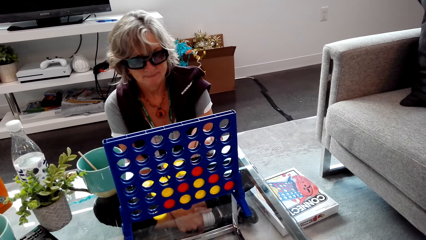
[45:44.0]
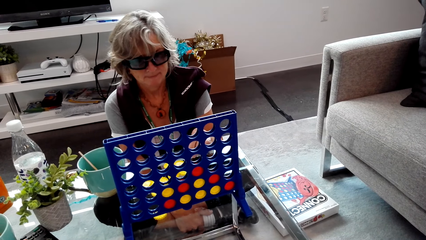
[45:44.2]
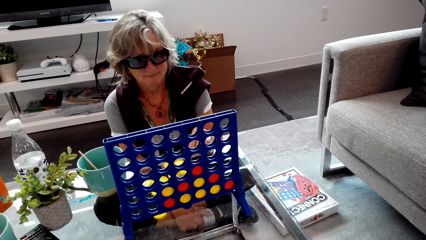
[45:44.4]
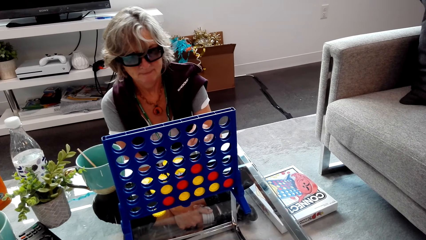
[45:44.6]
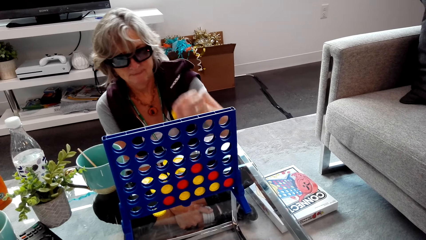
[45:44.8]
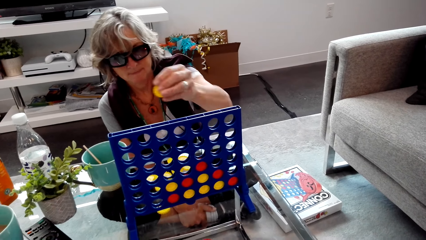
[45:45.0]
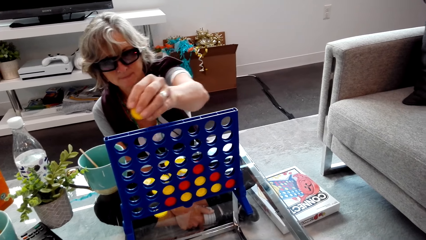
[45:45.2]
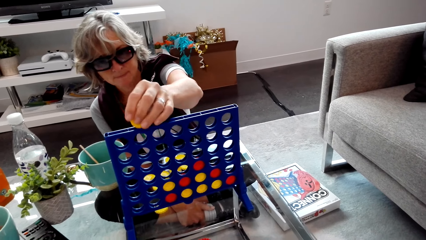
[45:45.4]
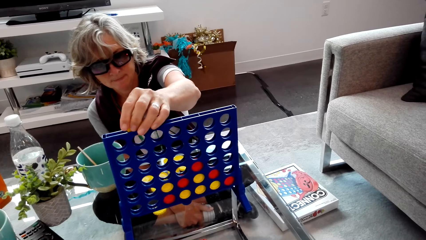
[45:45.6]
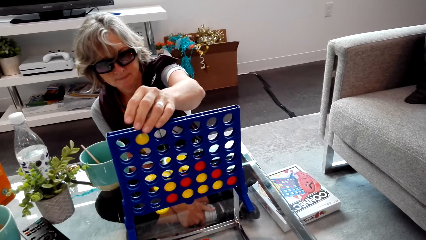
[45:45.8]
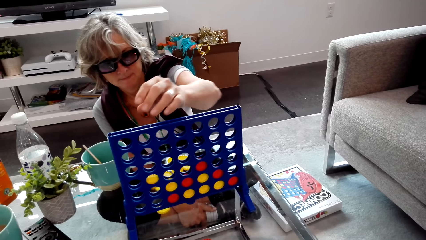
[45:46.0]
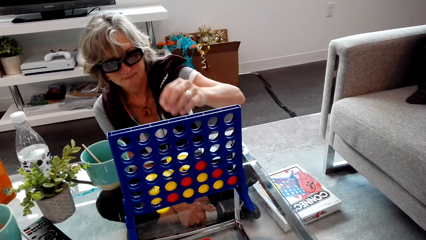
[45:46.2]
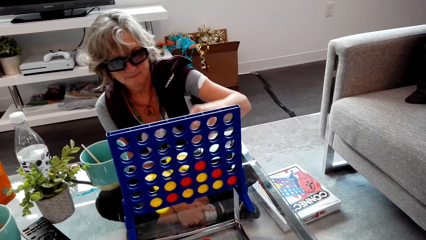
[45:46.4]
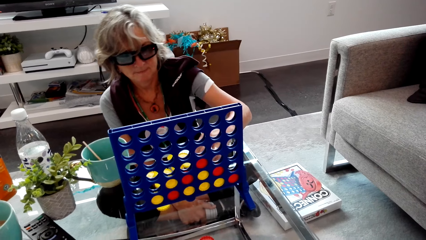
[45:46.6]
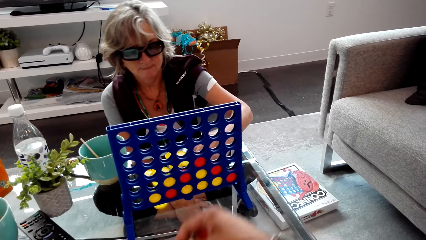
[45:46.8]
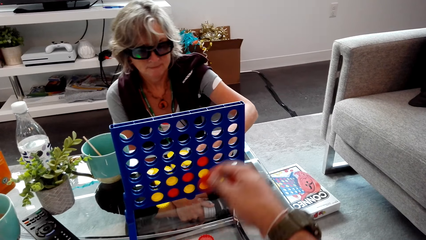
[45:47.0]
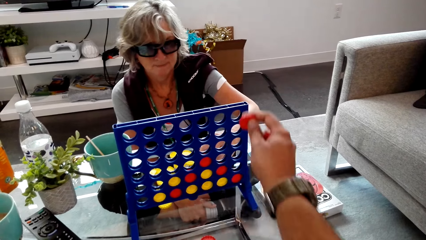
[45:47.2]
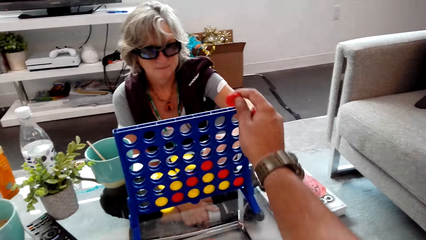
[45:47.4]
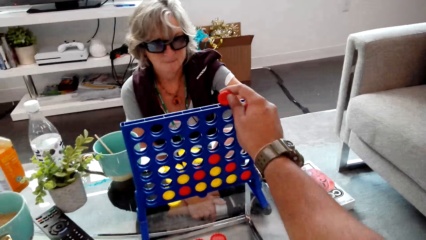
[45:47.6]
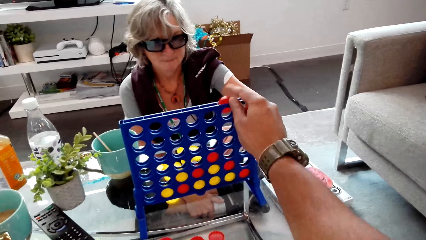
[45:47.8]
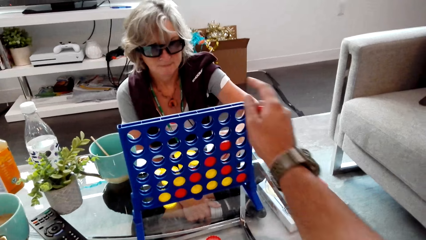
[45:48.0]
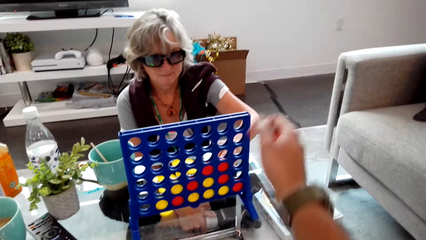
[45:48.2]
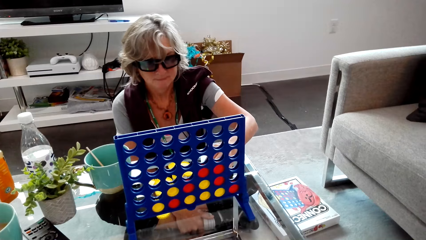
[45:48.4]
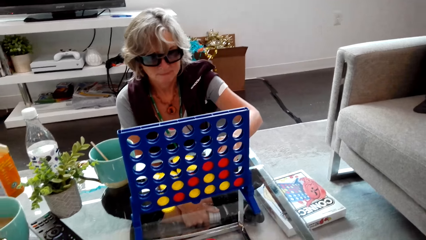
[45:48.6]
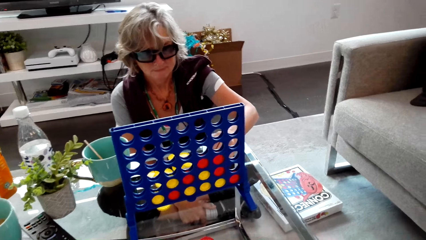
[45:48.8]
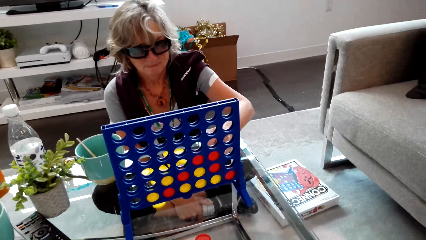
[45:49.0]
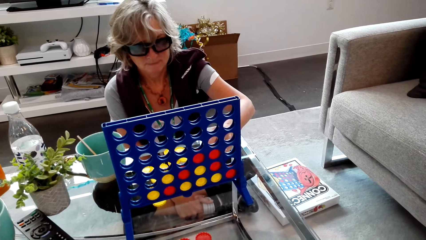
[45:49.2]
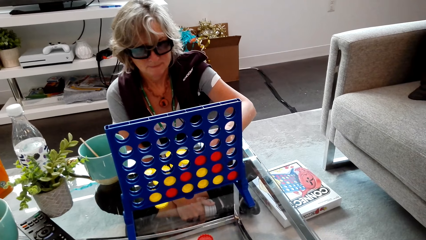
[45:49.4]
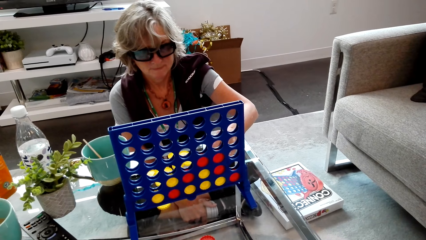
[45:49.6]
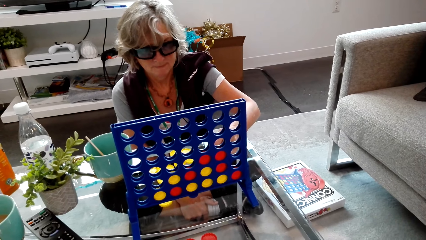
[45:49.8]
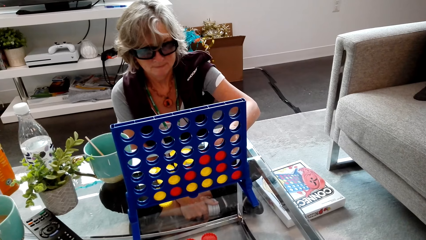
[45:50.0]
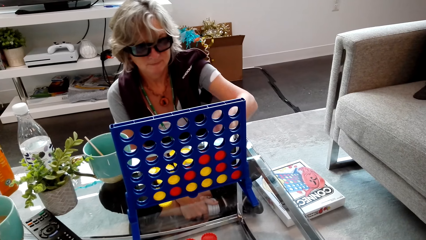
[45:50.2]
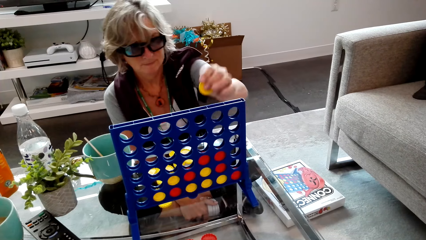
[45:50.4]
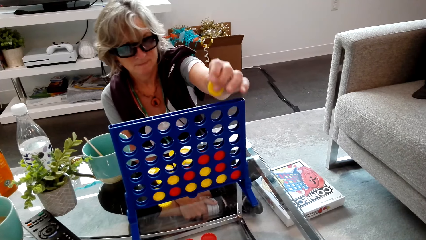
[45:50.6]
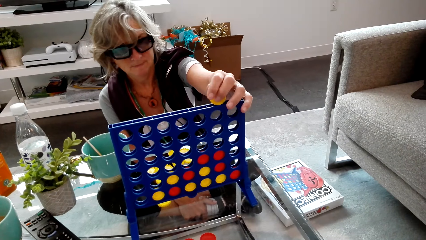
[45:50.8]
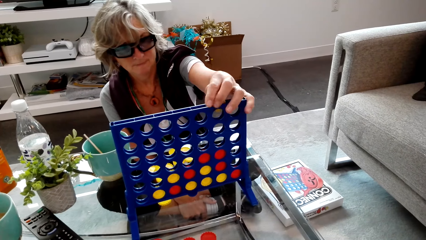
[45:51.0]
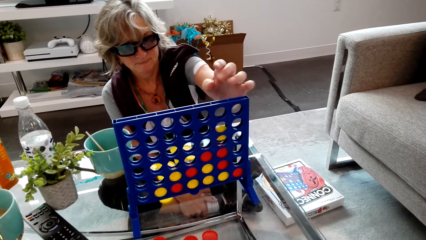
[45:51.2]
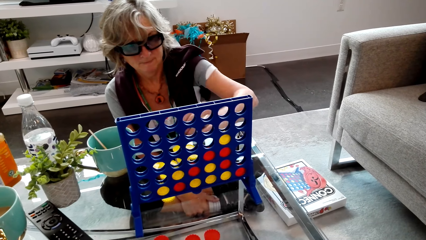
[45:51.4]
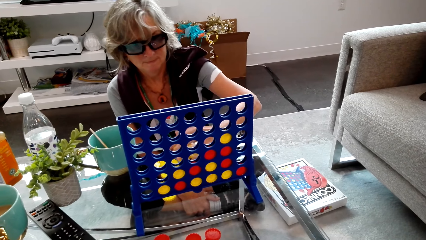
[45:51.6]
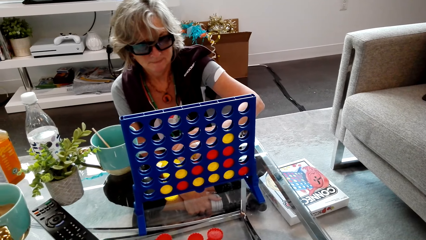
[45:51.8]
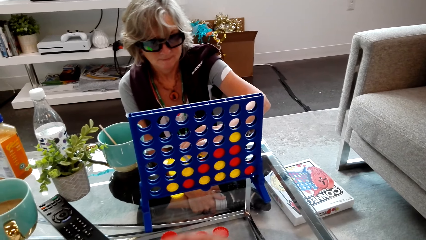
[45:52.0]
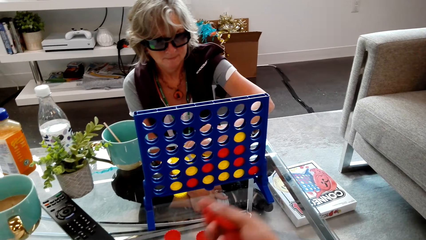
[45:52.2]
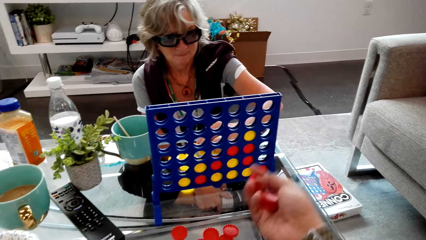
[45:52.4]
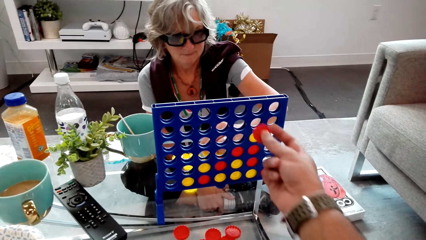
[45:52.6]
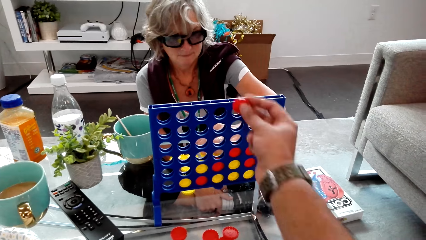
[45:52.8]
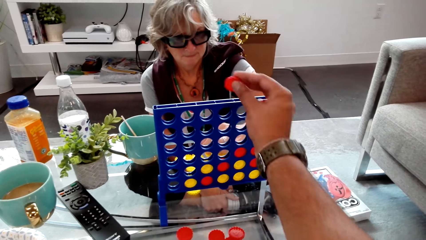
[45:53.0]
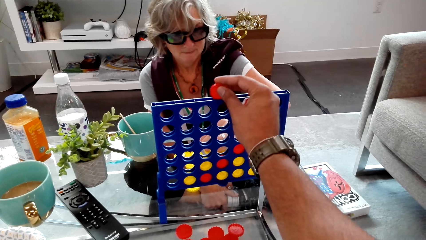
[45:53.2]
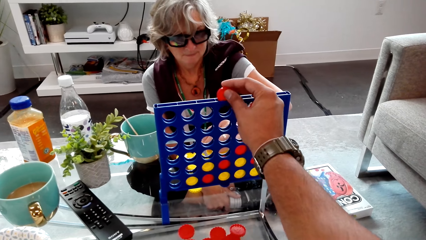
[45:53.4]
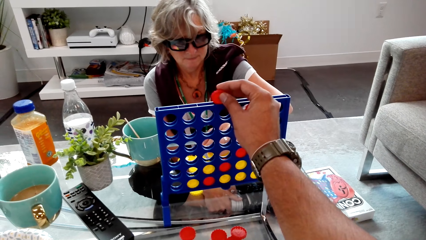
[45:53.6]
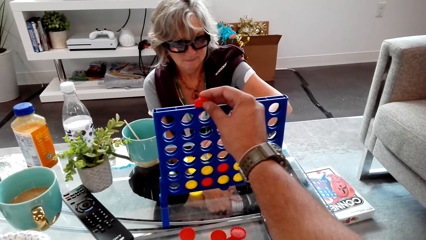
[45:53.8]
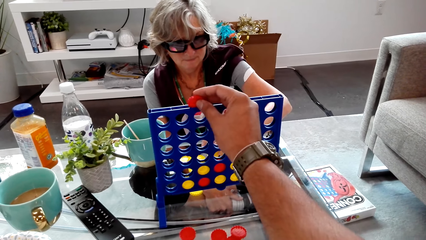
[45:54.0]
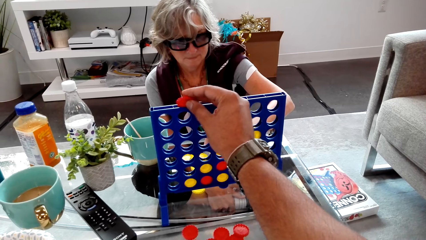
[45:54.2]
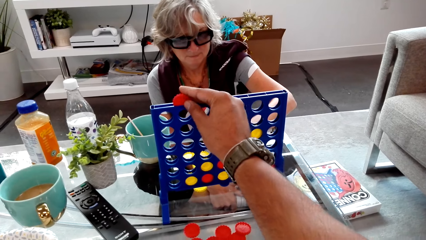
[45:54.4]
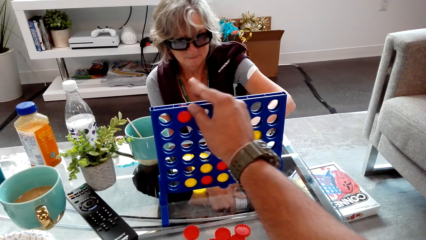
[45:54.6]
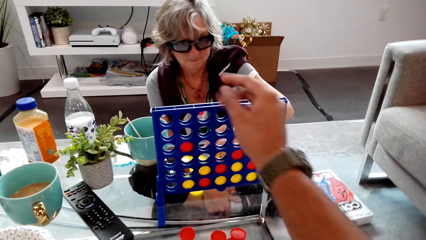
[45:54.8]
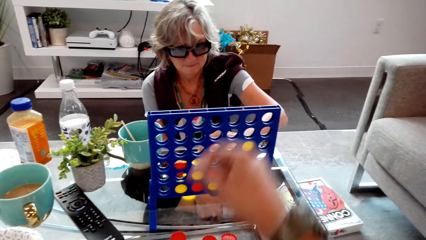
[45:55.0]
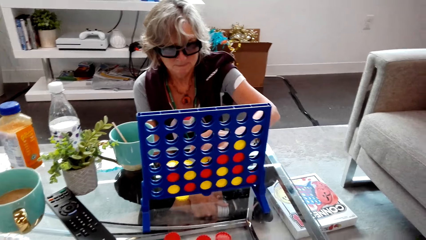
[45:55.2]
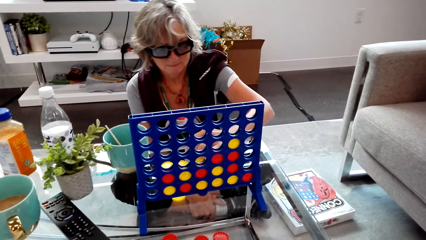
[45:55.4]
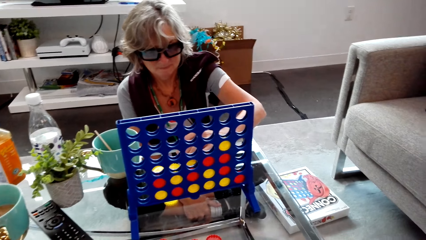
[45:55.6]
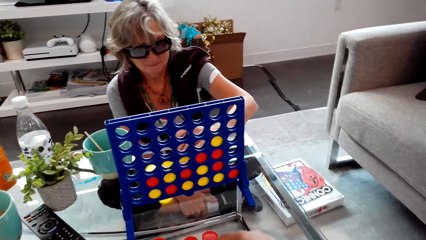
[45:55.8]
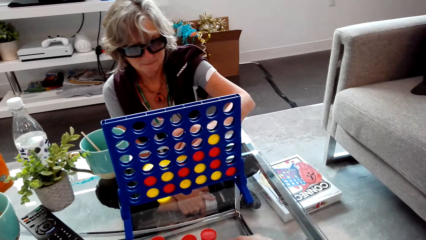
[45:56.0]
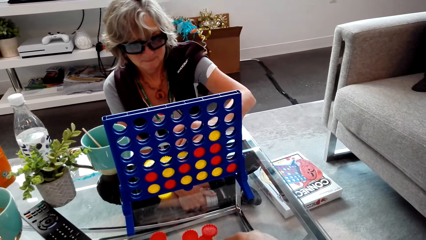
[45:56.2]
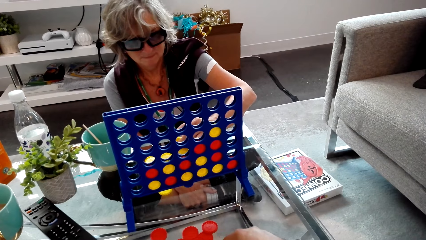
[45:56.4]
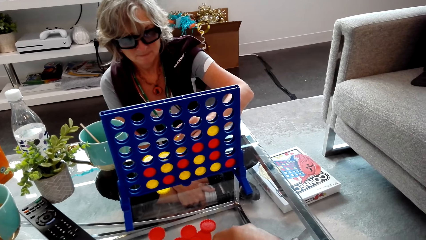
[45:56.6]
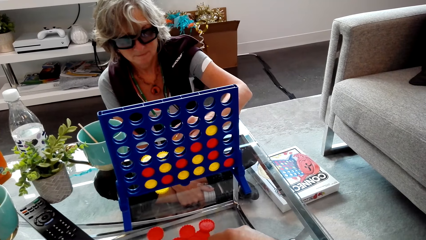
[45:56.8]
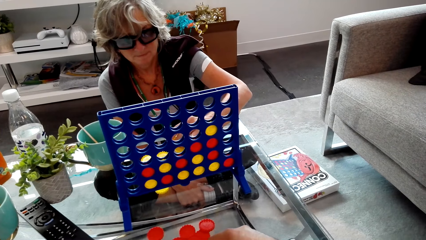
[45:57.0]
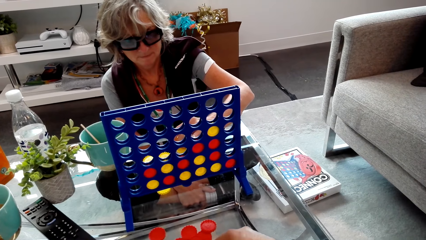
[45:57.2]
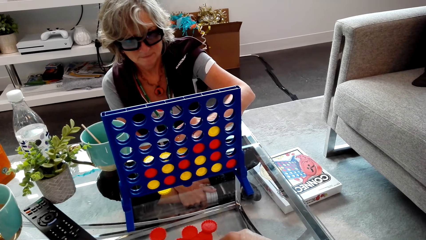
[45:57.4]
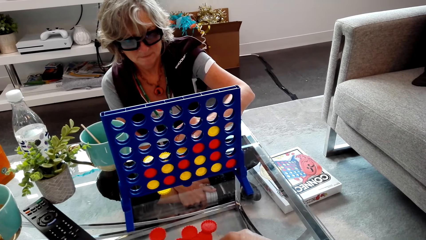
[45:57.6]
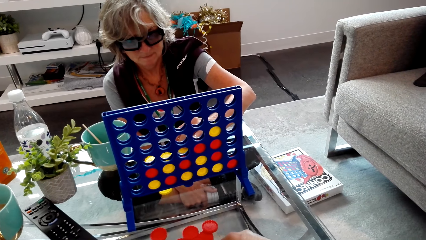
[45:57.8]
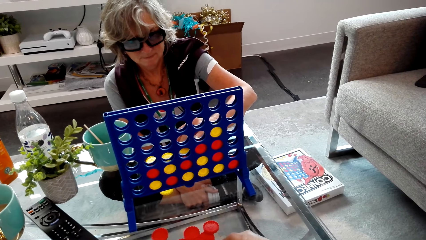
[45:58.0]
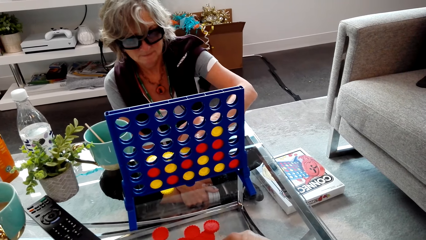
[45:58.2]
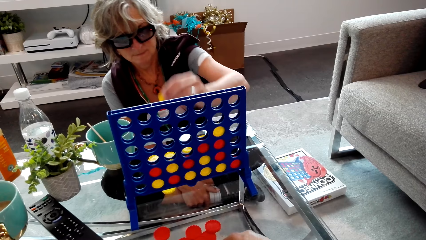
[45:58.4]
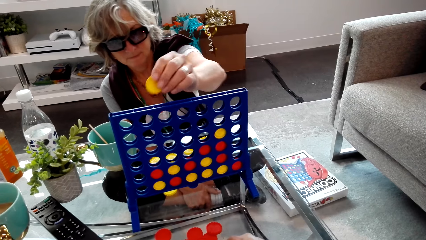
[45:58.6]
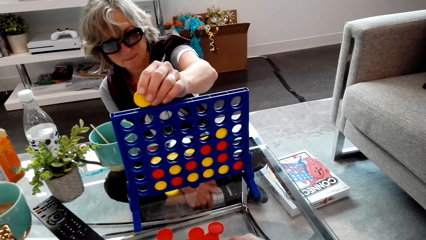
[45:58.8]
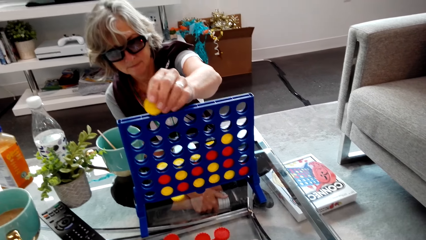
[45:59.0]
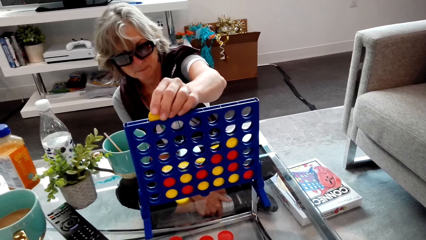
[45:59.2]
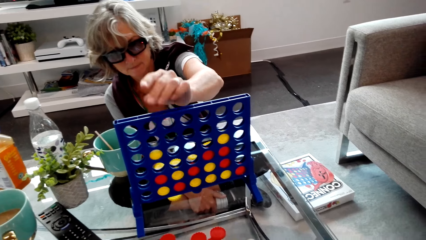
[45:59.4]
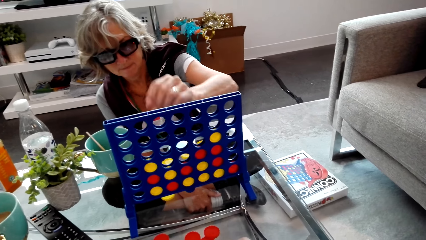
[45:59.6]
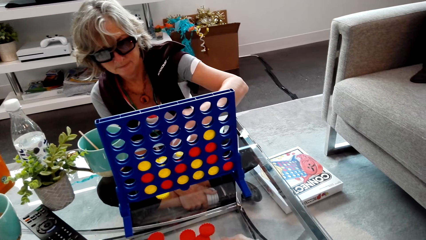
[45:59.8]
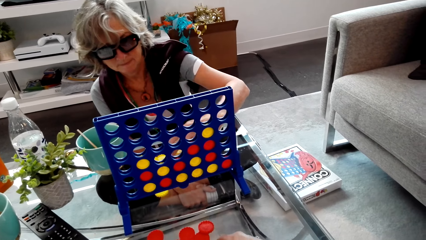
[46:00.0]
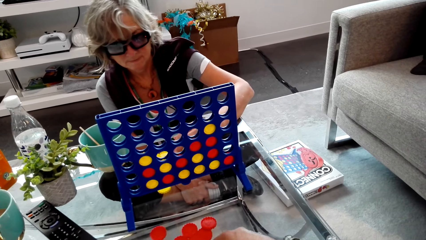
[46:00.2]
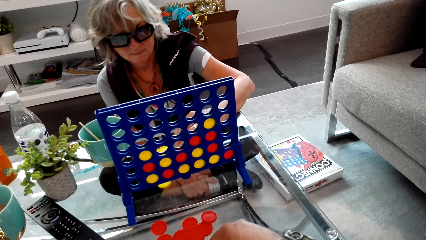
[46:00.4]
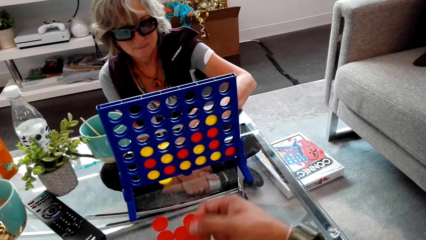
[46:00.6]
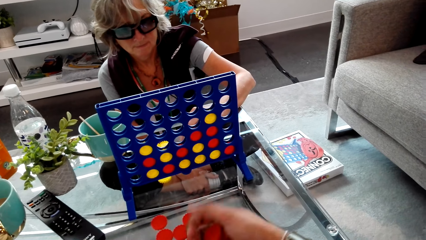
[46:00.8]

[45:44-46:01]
A lady plays a connect four game. The camera wearer plays the connect four game. The lady plays the connect four game. The camera wearer plays the connect four game. The lady plays the connect four game.
